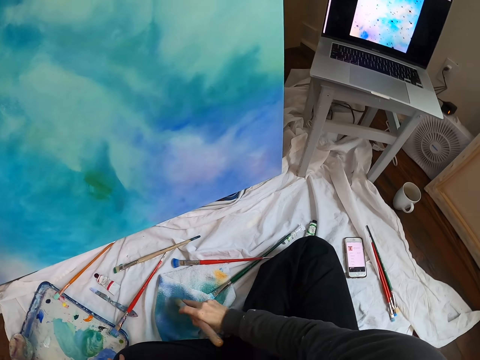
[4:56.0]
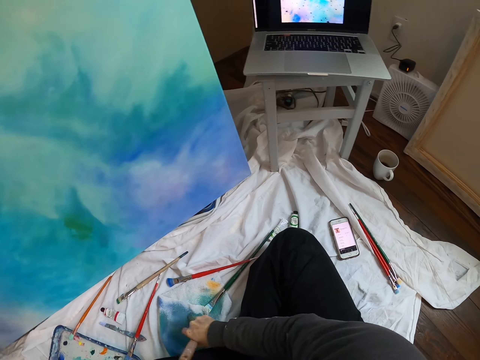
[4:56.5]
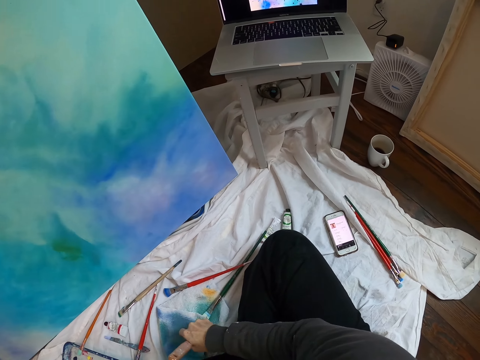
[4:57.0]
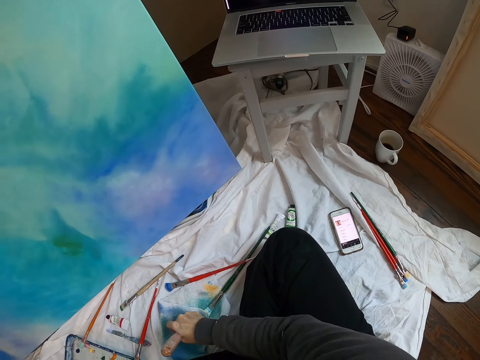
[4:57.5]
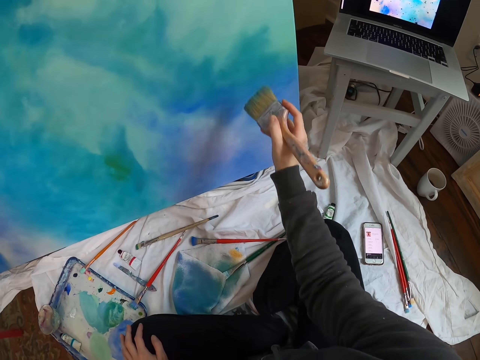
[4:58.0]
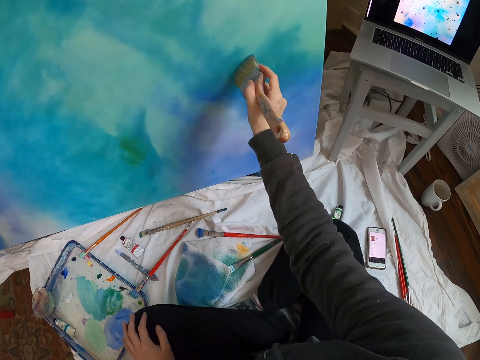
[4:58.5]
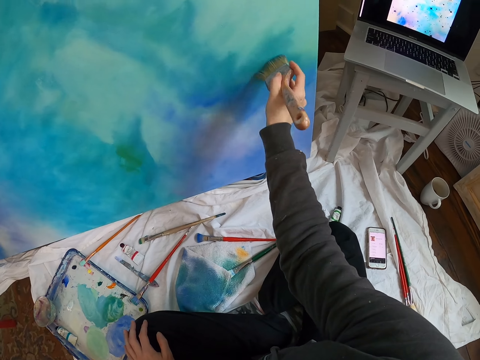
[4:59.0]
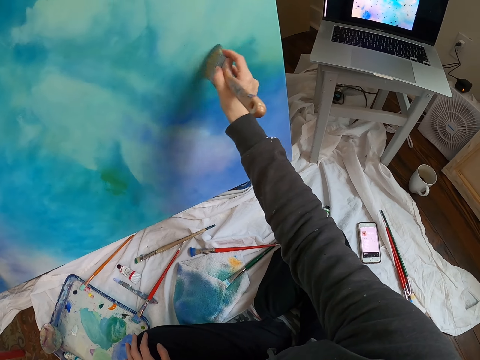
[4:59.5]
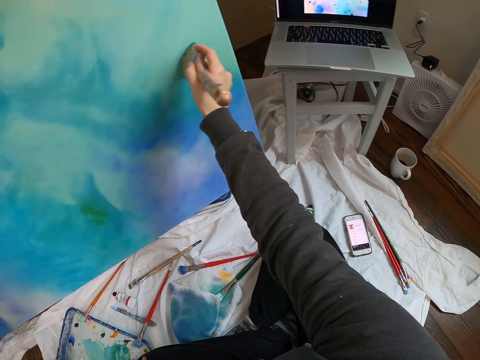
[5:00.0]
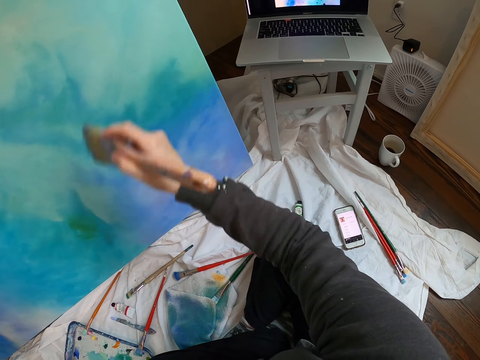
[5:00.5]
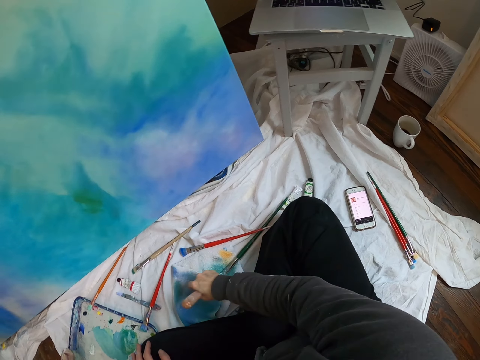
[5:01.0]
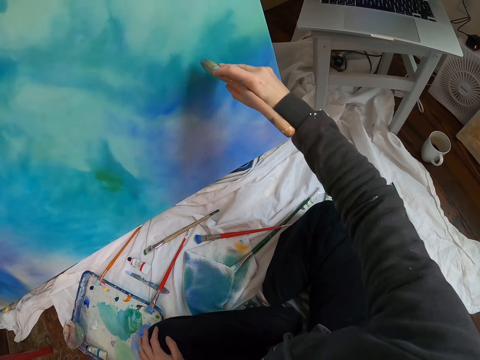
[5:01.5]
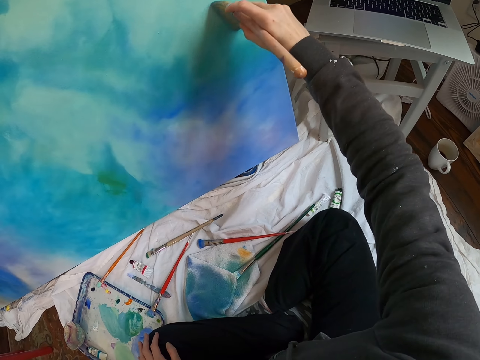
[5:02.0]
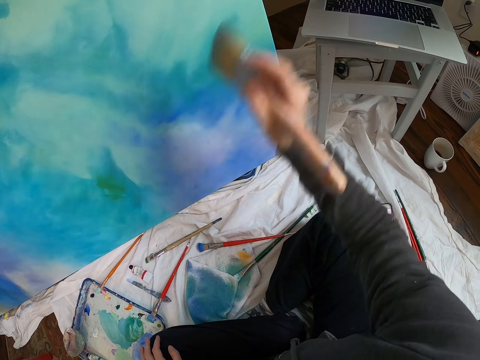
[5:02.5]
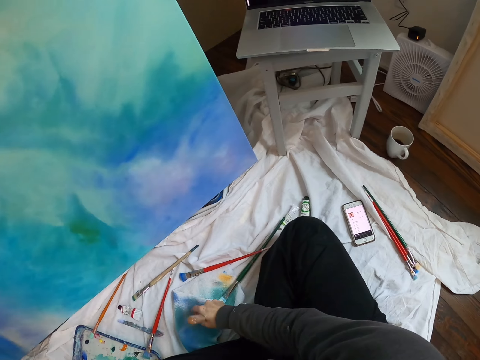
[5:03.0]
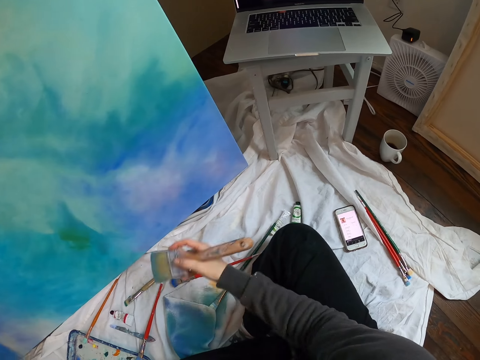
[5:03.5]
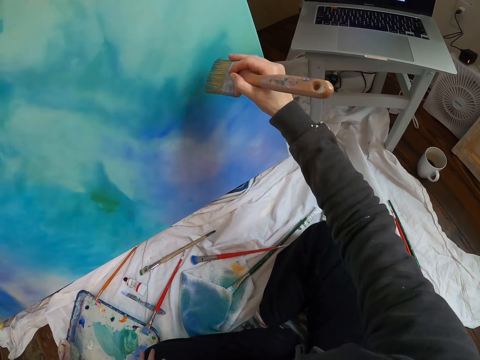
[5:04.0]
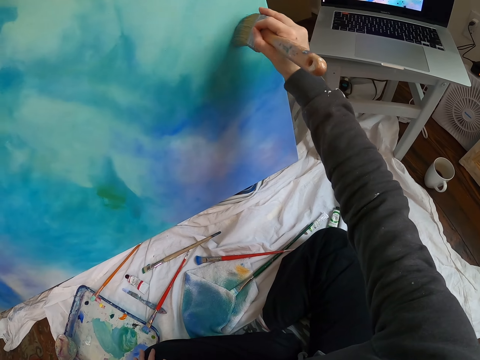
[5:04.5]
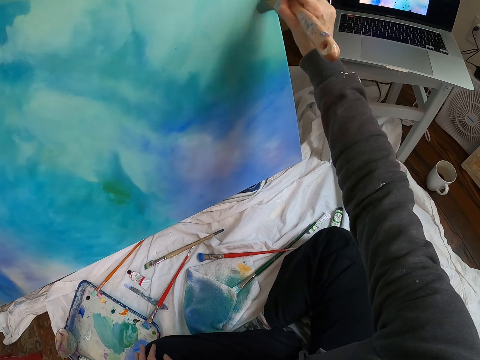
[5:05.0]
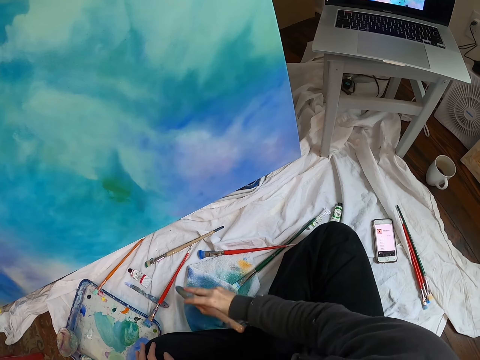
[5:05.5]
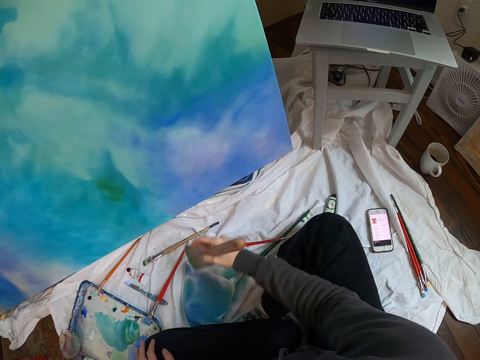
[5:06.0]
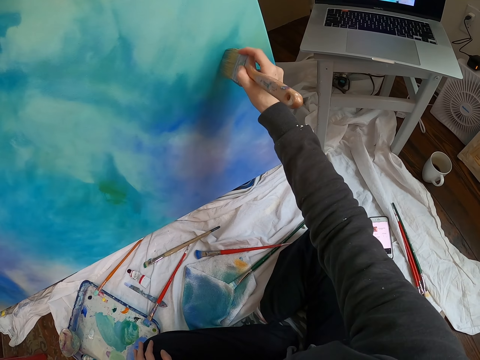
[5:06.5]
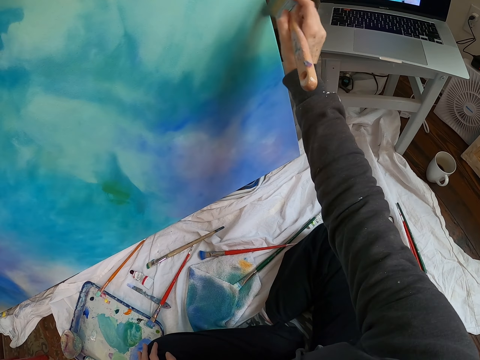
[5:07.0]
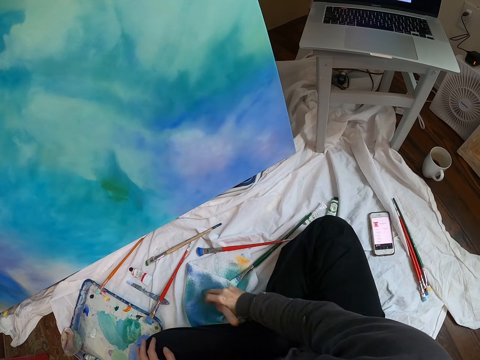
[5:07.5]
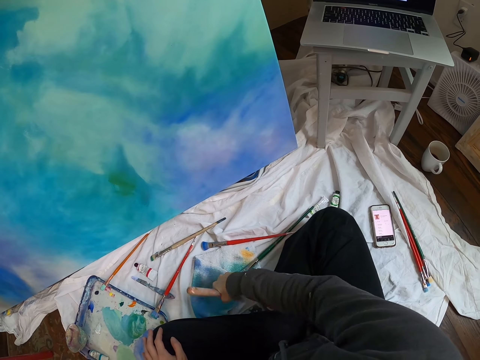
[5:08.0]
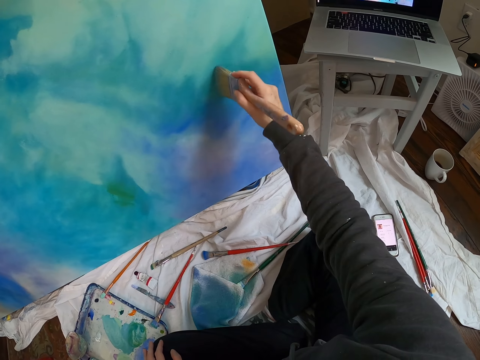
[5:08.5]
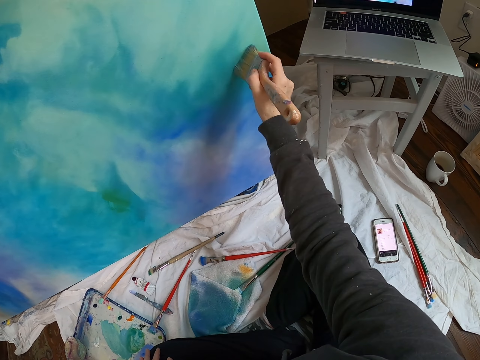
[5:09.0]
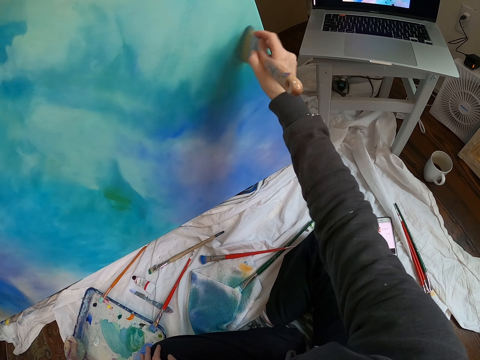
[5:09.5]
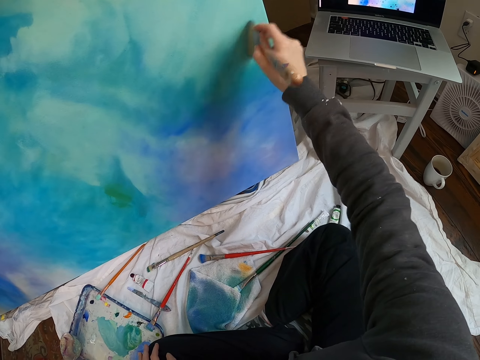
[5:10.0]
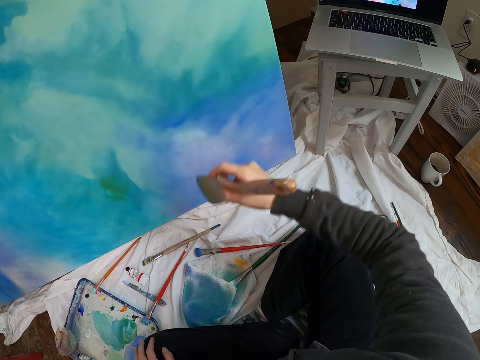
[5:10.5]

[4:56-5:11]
The camera wearer moves the right hand. They look at the laptop. They lift the paintbrush. They paint the board with the paintbrush. They move the right hand. They lift the paintbrush. They paint the board with the paintbrush. They move the right hand. They lift the paintbrush. They paint the board with the paintbrush. They move the right hand. They lift the paintbrush. They paint the board with the paintbrush. They move the right hand. They lift the paintbrush. They paint the board with the paintbrush.

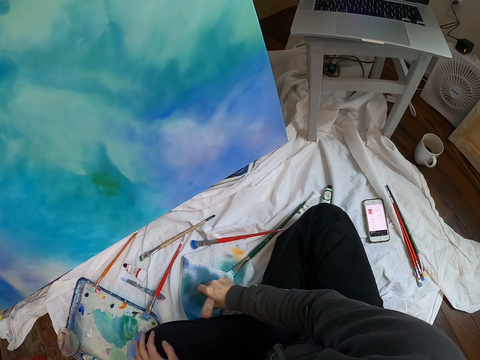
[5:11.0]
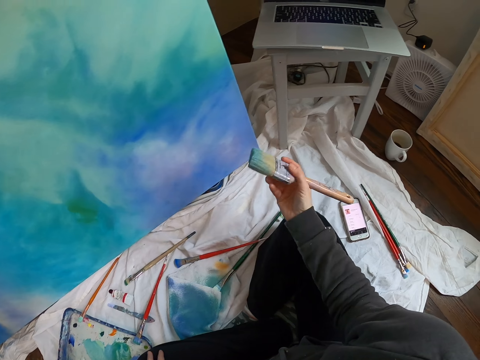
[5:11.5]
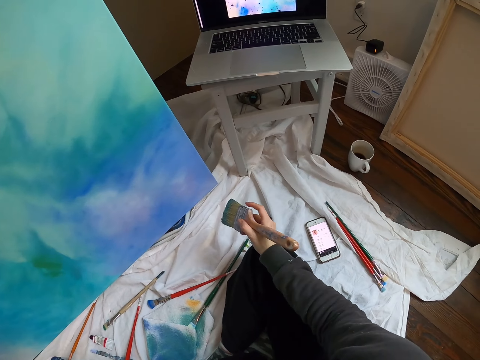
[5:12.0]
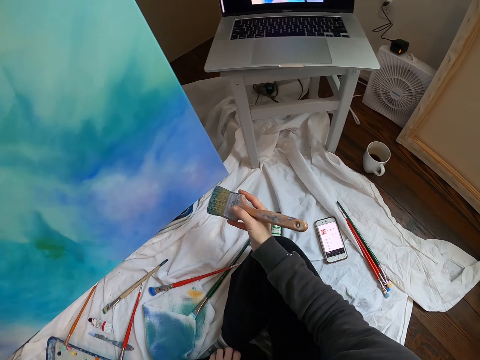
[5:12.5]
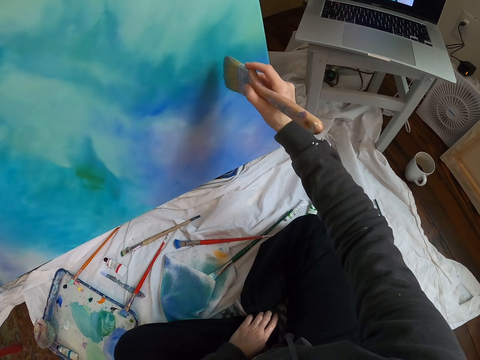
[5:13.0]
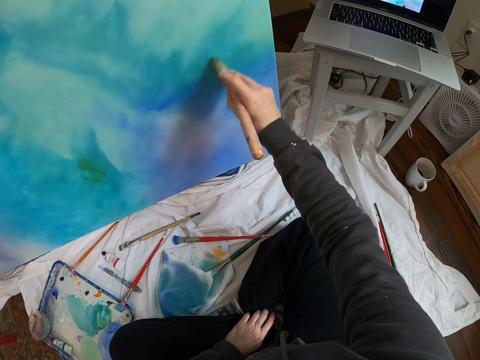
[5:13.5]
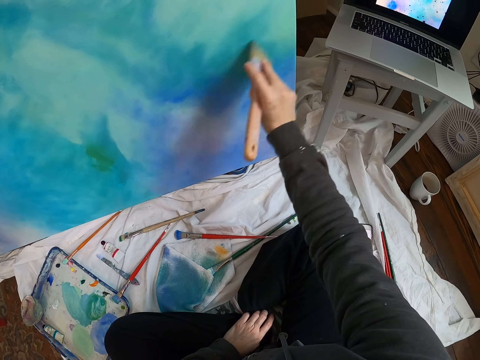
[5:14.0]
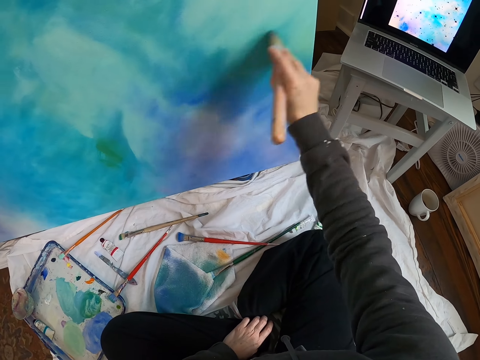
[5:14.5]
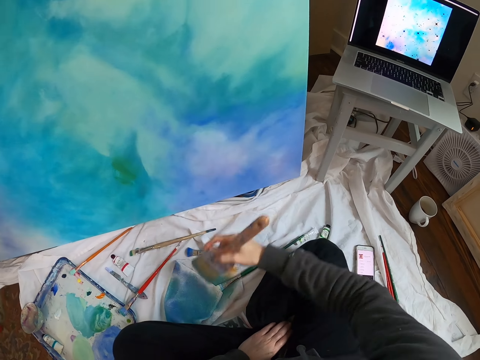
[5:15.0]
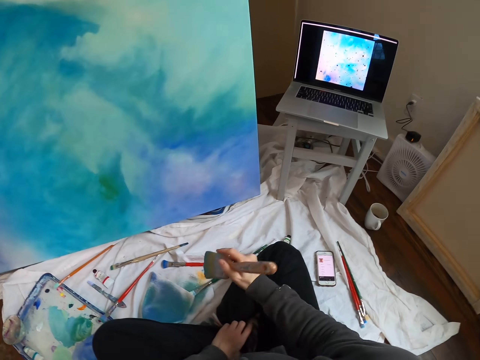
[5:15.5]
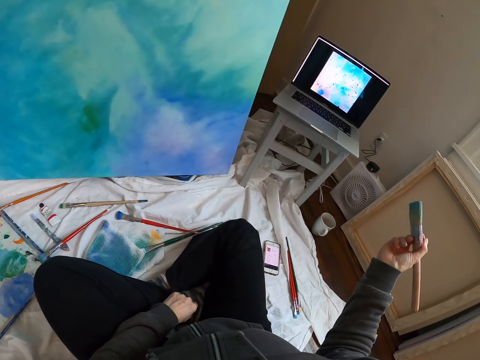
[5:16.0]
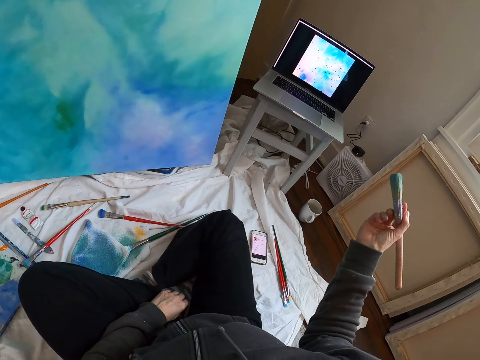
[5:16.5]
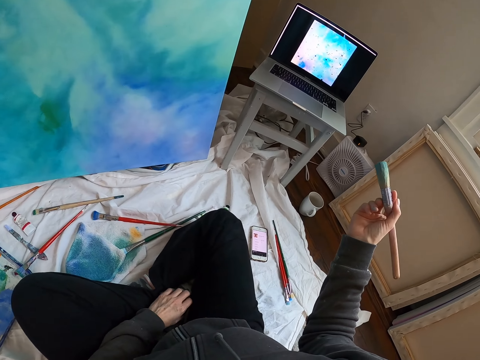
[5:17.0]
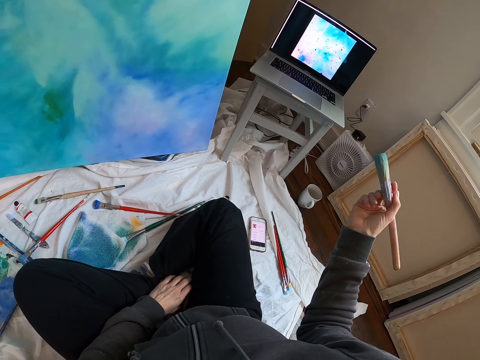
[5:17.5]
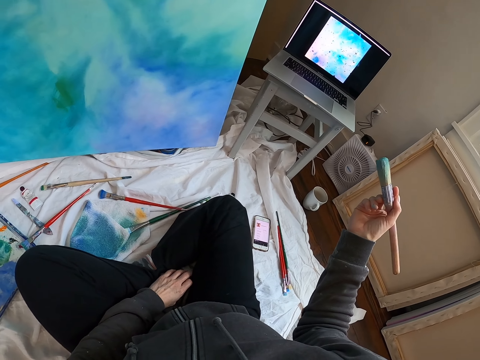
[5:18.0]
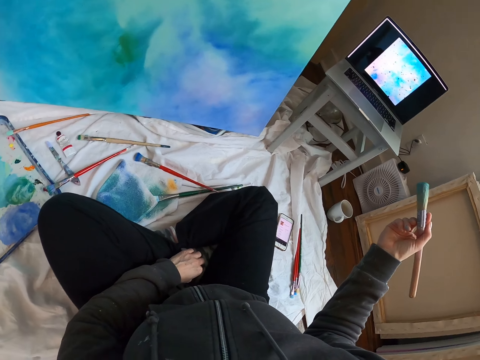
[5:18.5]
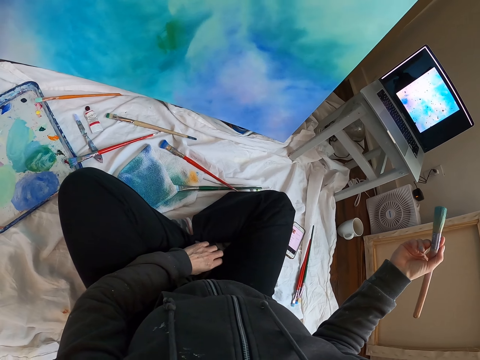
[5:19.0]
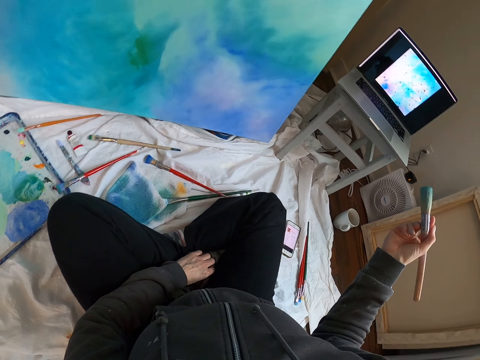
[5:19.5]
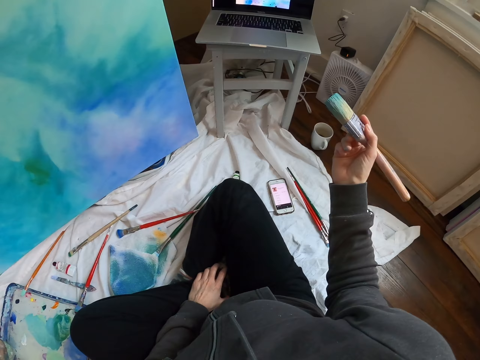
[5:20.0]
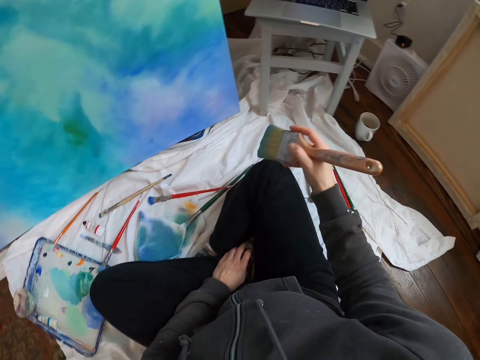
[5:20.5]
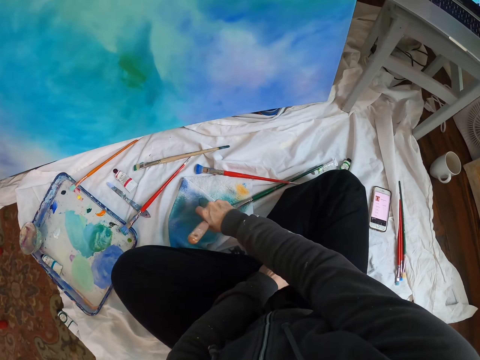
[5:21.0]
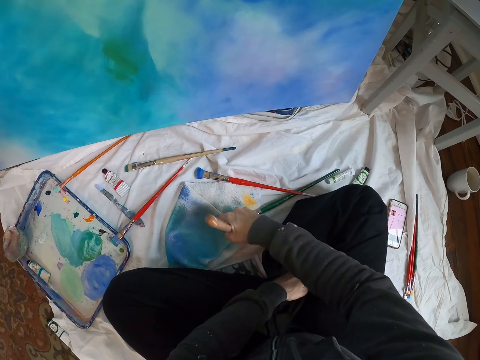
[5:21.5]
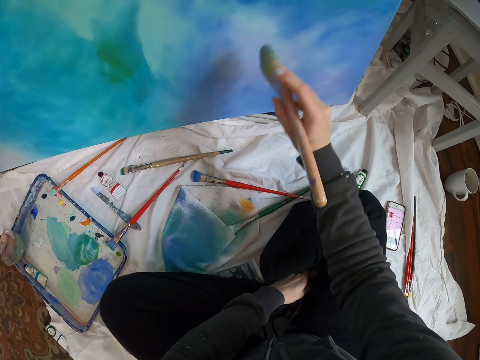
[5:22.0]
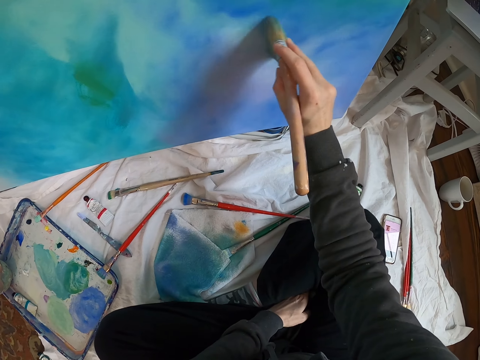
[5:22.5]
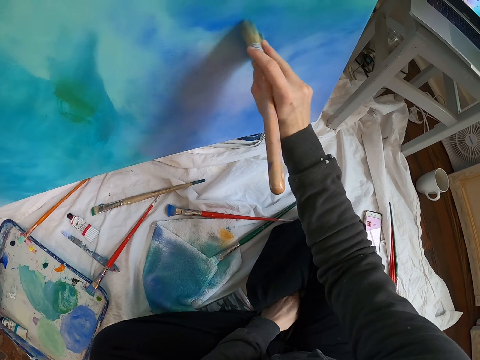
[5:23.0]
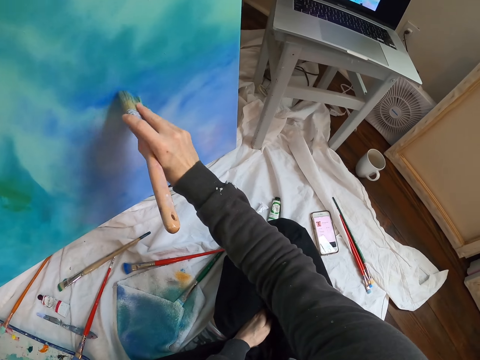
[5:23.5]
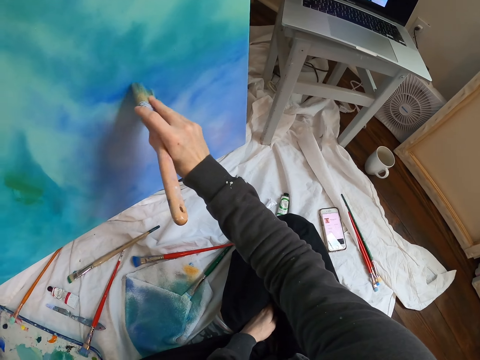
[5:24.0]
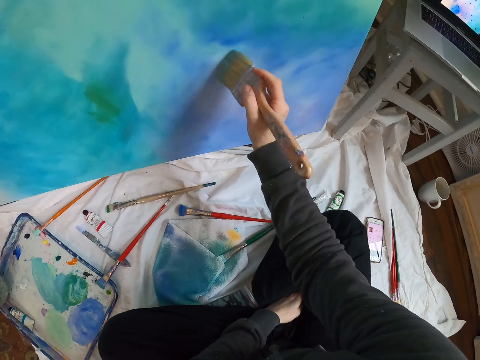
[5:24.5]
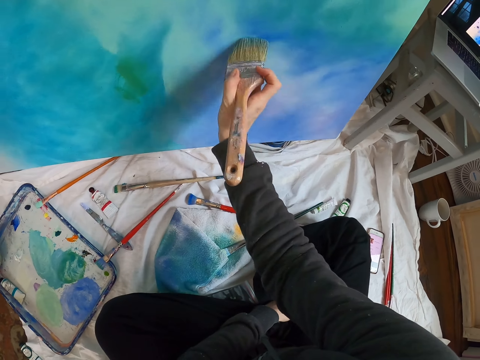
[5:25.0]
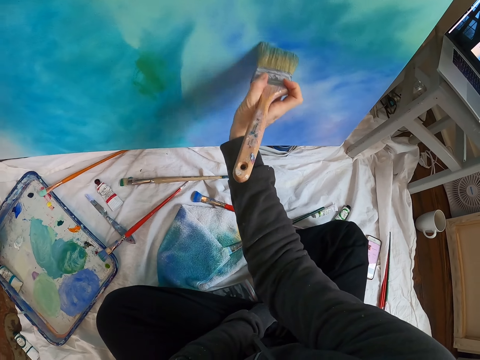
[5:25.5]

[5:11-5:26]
The camera wearer moves the right hand. They lift the paintbrush. They look at the laptop. They paint the board with the paintbrush. They move the right hand. They lift the right hand. They look at the laptop. They hold the brush. They move the right hand. They rub the paintbrush on the cloth. They lift the paintbrush. They paint the board with the paintbrush.
